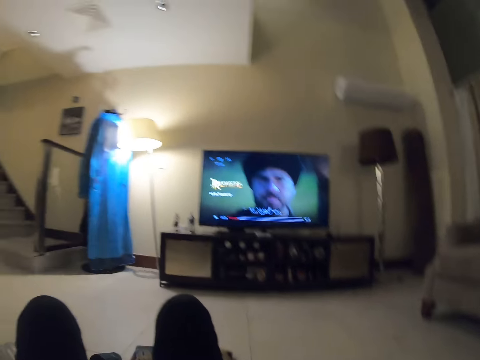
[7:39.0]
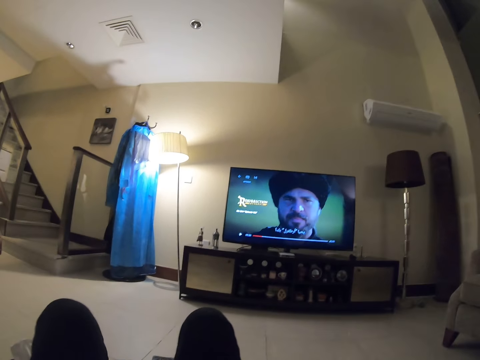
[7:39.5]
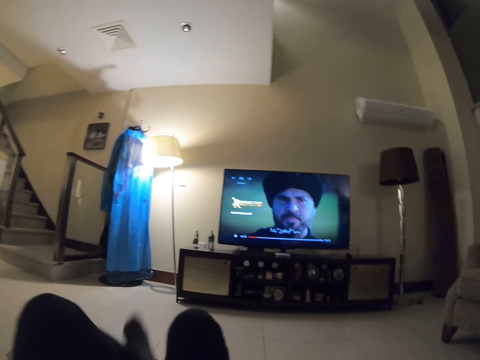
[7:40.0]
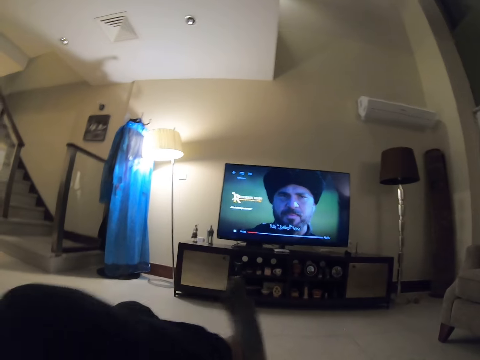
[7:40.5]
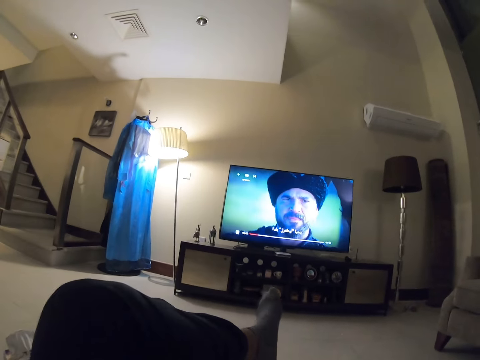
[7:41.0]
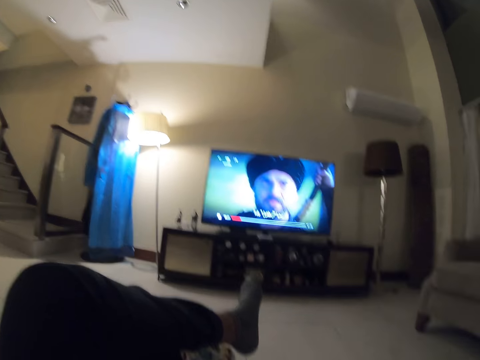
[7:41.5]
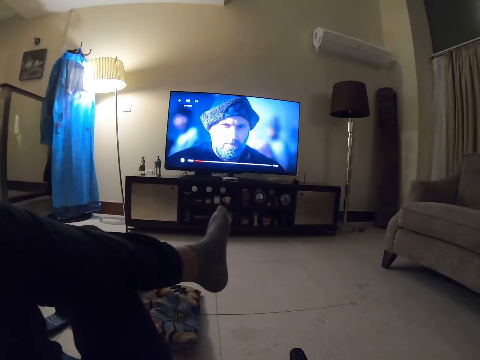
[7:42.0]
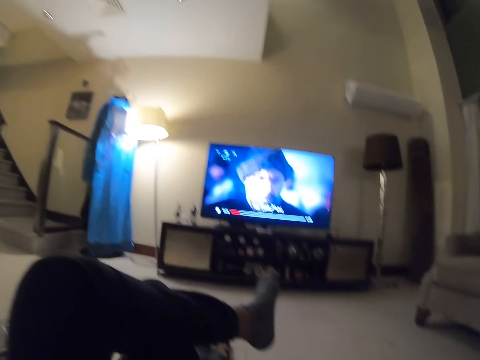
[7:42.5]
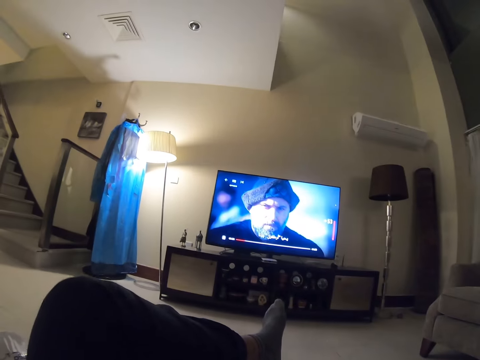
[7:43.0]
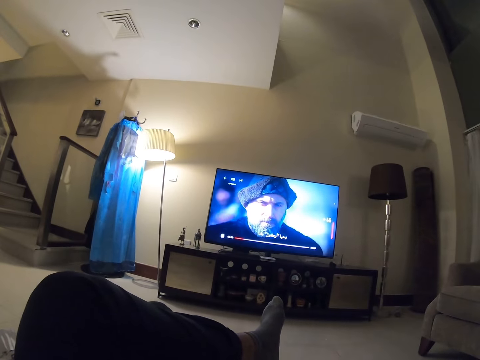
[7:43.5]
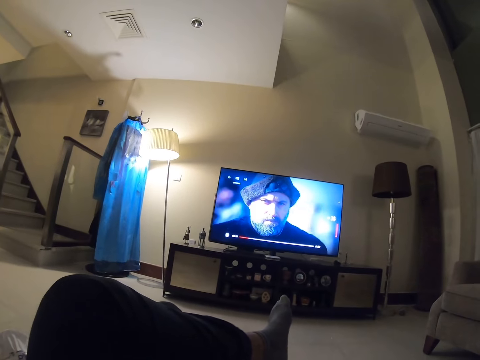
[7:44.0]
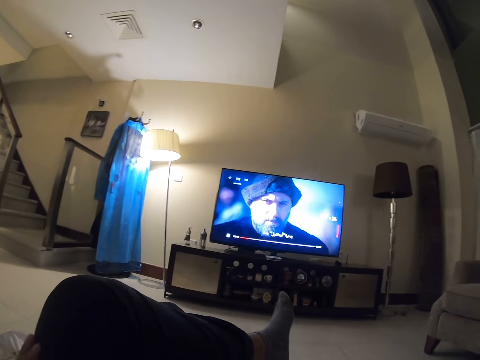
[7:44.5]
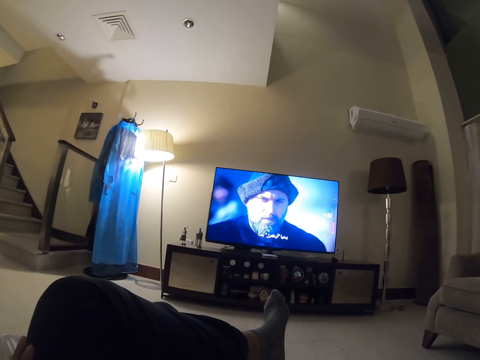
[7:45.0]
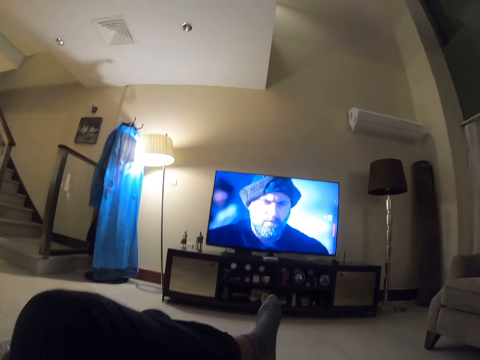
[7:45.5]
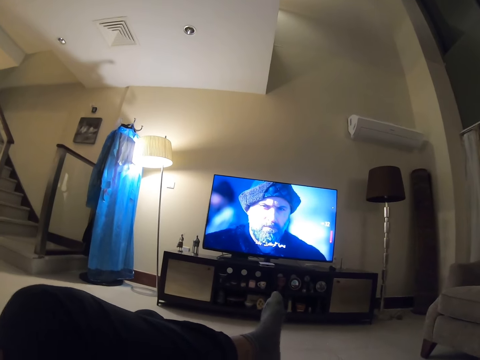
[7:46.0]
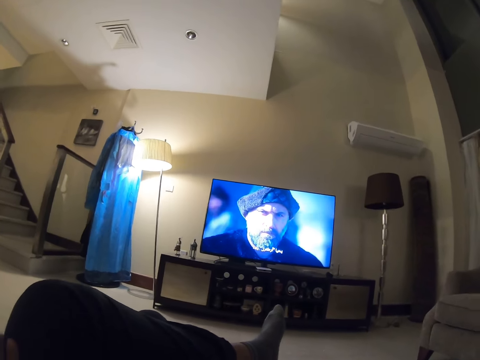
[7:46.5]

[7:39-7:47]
The camera wearer straightens legs in the room. They watch television in the room.

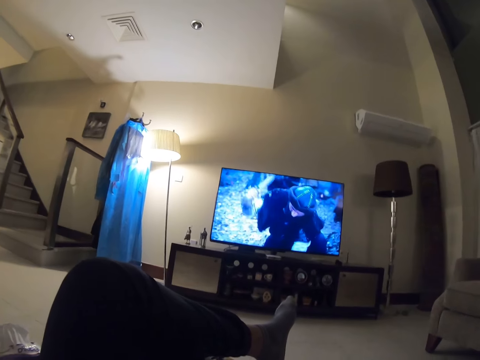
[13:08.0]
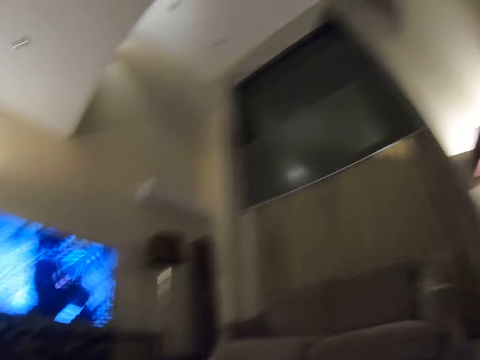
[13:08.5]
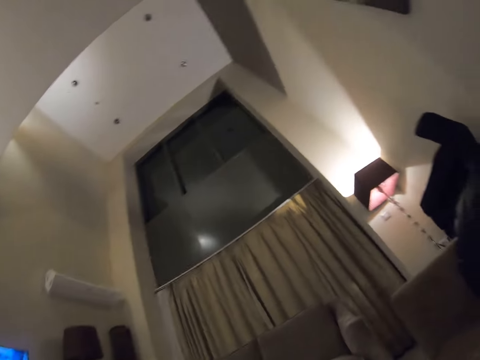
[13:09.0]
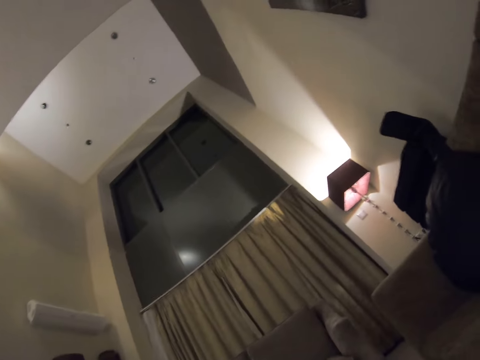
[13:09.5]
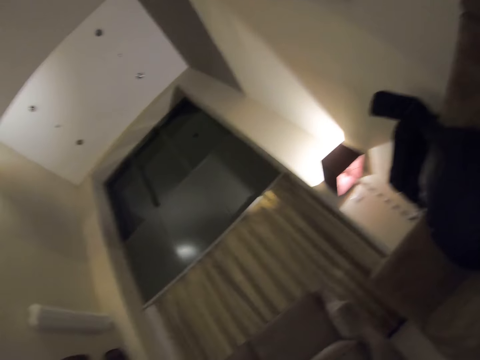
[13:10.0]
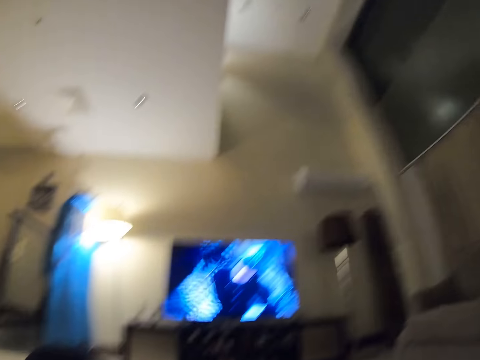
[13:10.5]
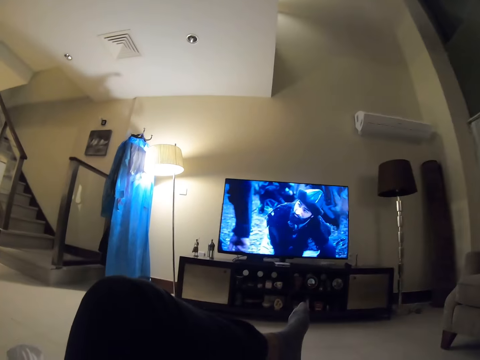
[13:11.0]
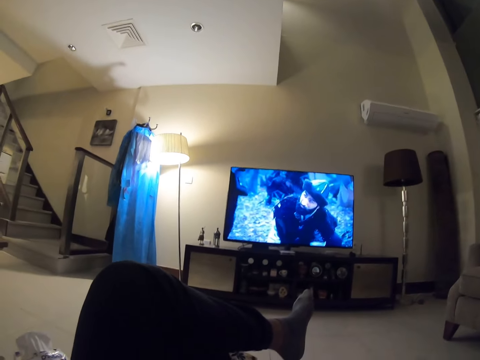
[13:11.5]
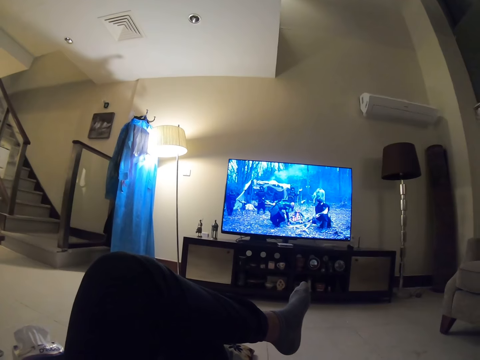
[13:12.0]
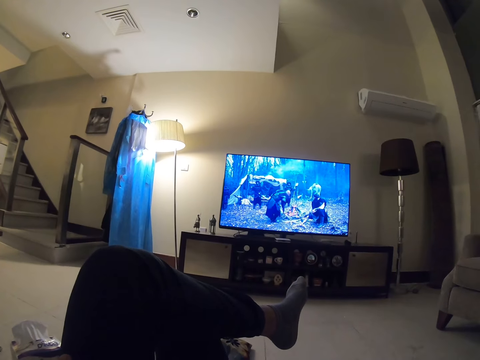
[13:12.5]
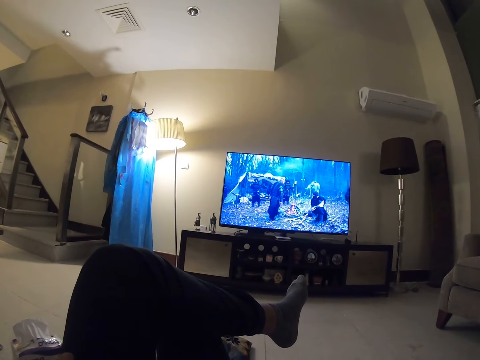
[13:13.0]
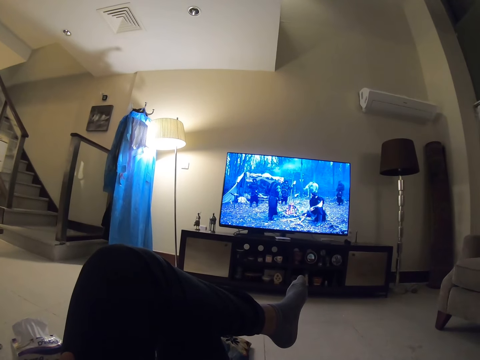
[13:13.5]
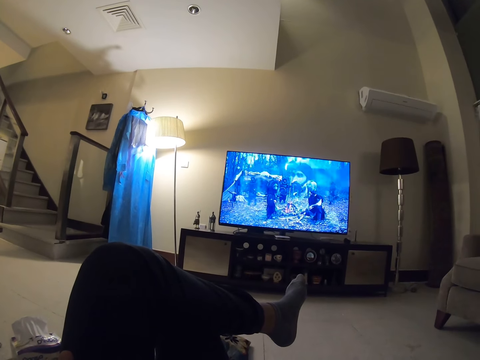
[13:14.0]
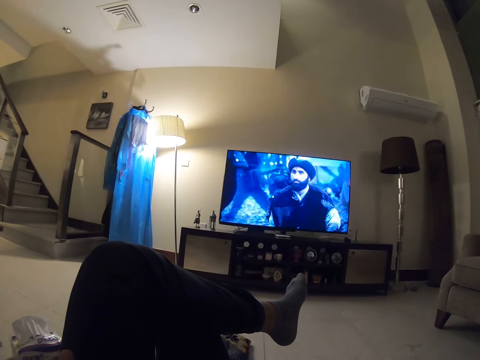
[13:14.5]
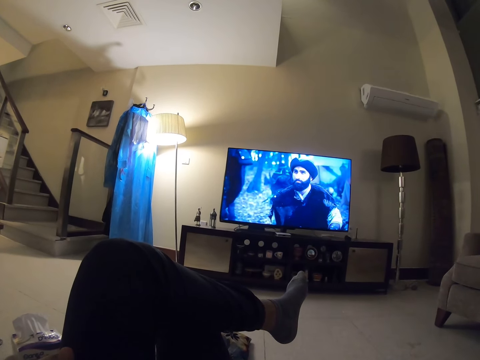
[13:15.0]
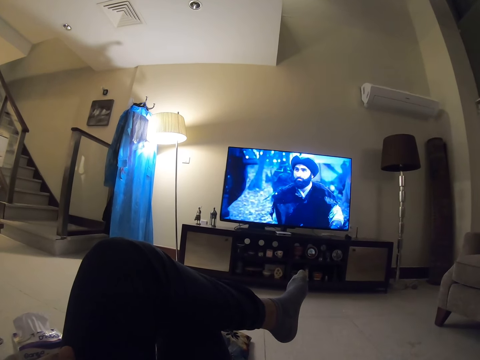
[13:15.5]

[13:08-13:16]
The camera wearer looks around the house. They watch a movie.

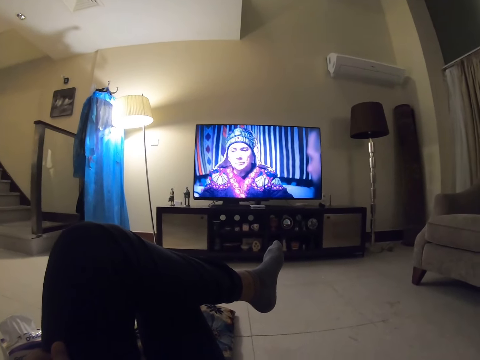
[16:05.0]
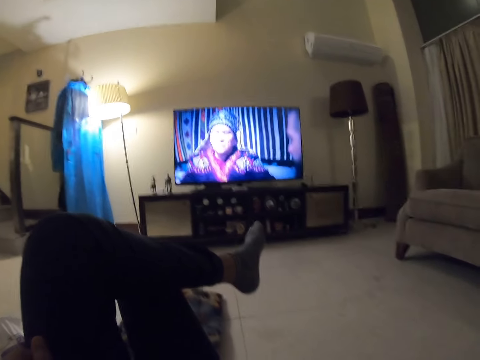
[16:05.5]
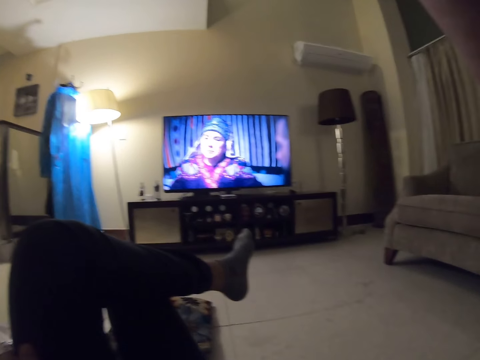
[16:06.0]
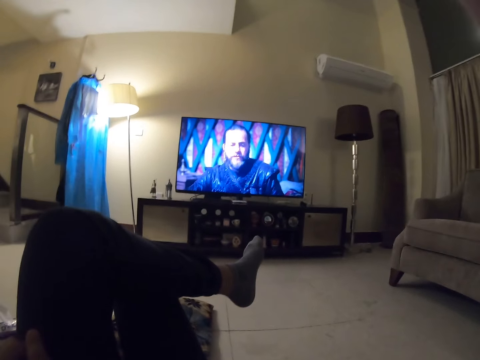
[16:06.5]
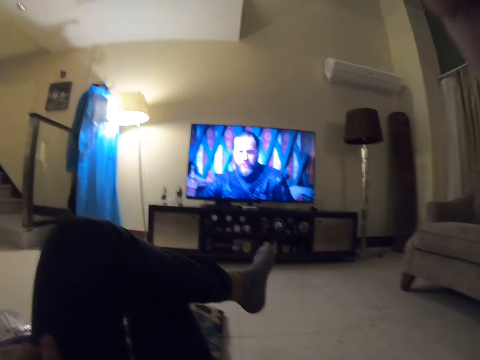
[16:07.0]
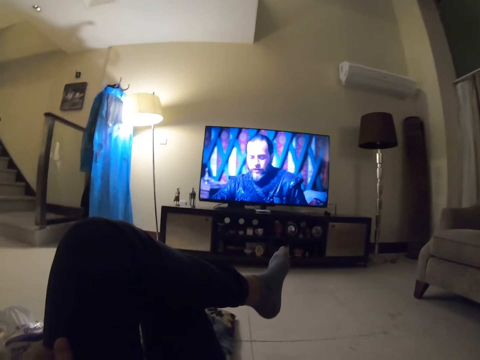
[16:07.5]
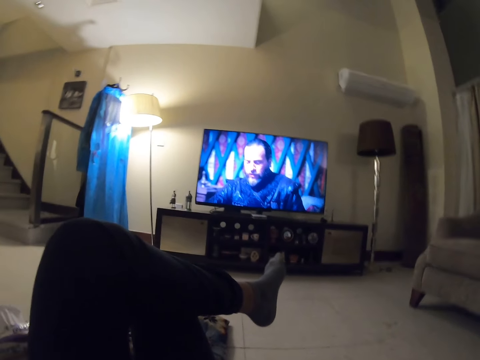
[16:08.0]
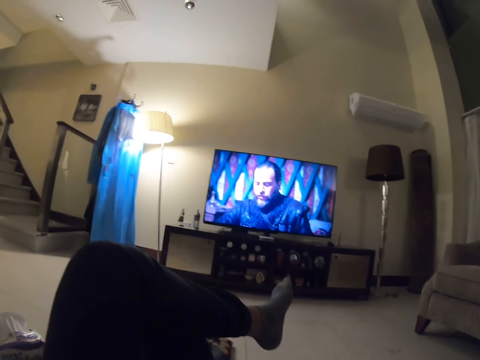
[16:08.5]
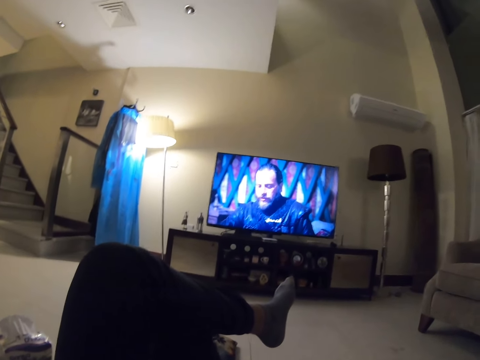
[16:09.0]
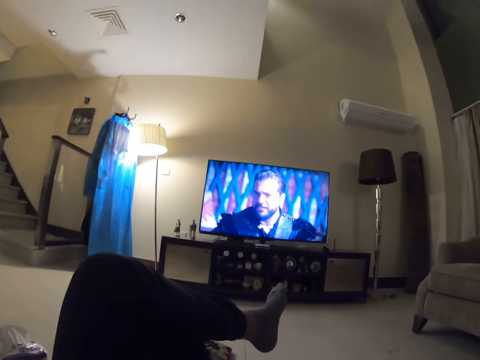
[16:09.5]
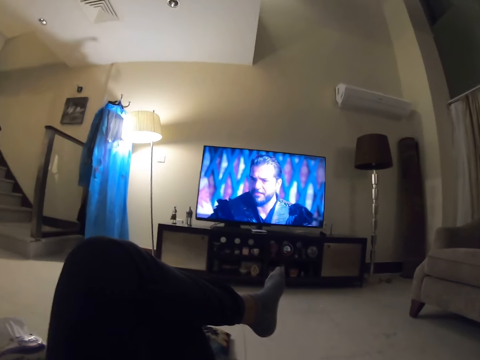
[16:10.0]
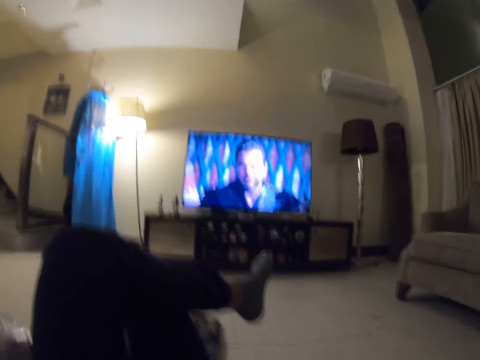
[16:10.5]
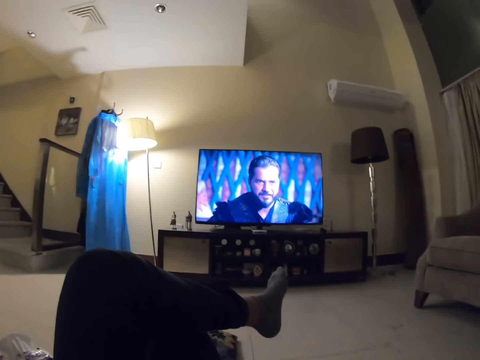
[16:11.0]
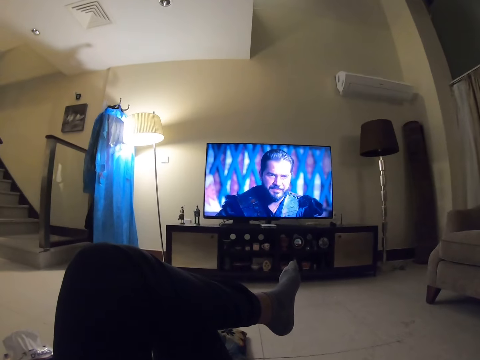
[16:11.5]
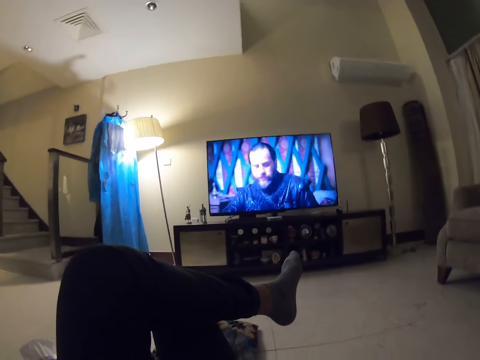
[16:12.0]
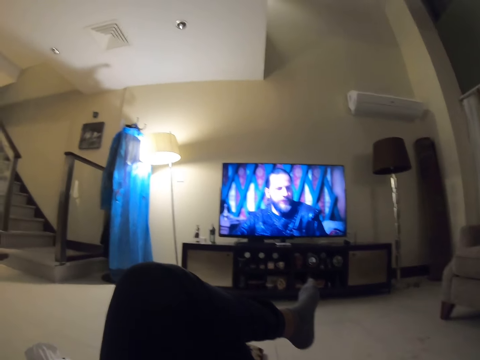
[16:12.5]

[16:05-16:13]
The camera wearer lifts the right hand. They watch the television.

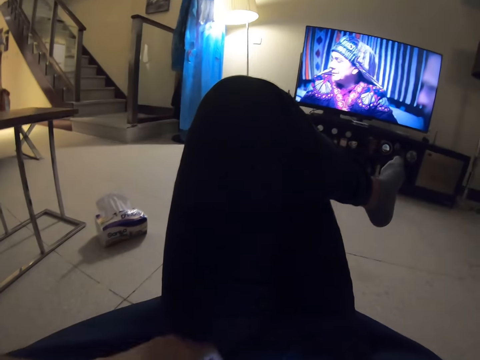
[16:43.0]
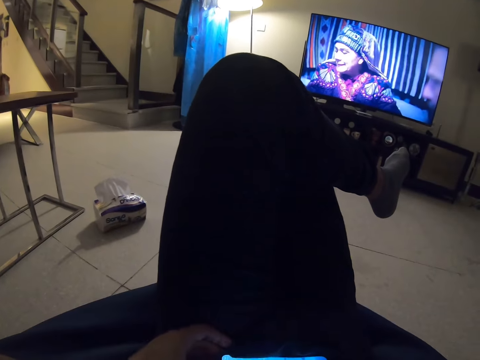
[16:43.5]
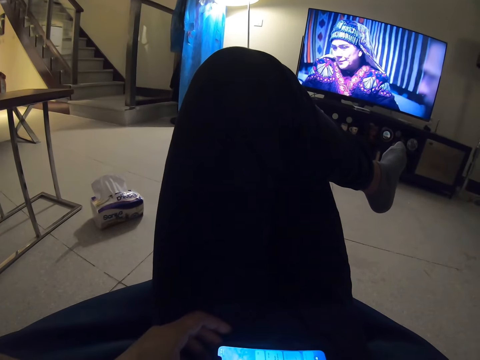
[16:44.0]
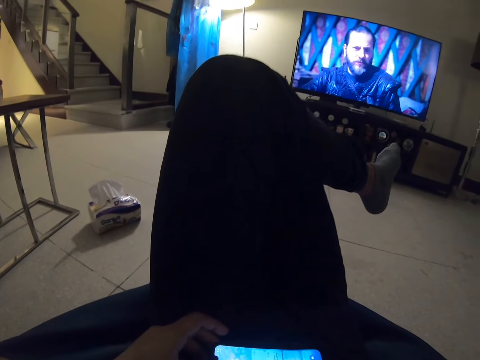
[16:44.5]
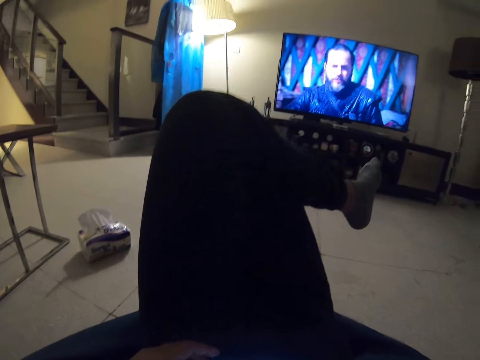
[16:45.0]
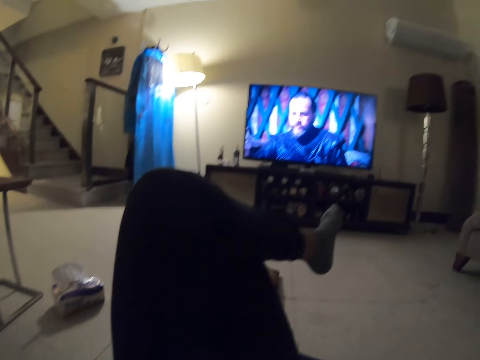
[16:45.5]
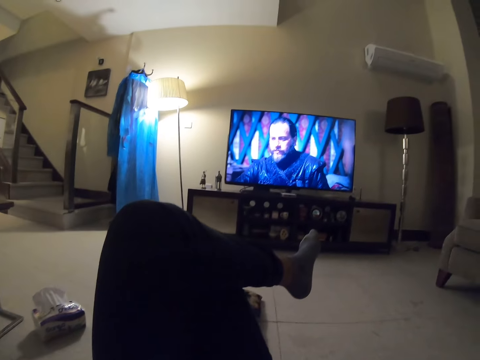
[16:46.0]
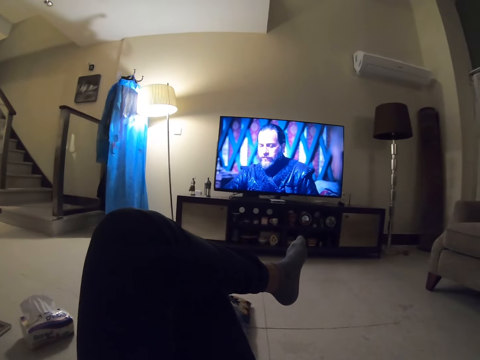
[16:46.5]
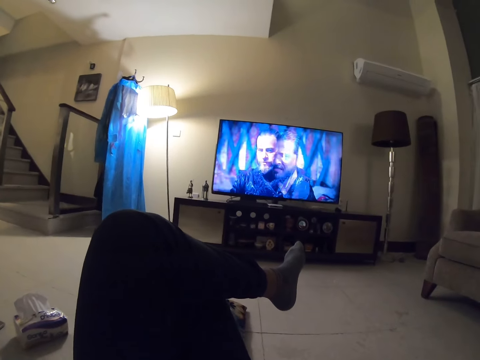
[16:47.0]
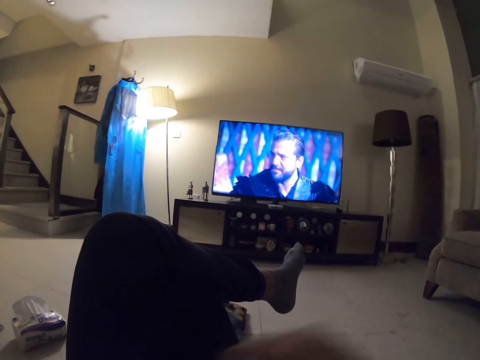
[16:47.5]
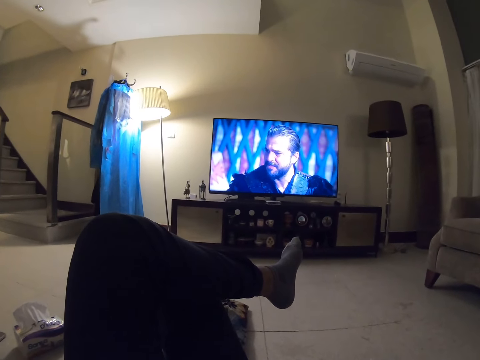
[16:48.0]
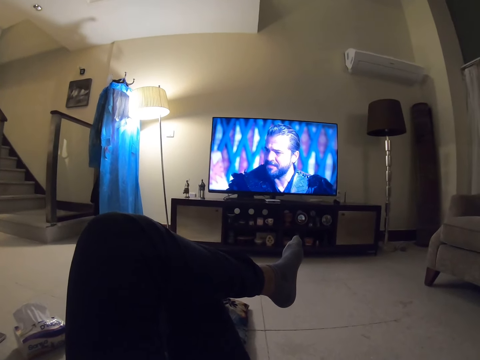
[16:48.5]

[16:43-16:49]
The camera wearer holds the phone. They operate the mobile phone in the room. They watch the television.
